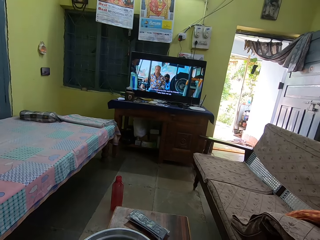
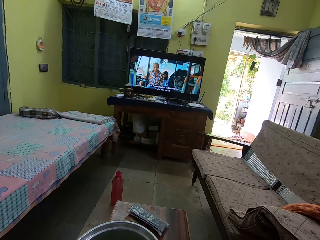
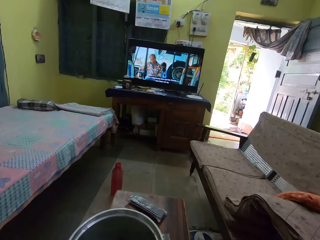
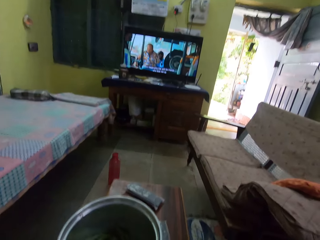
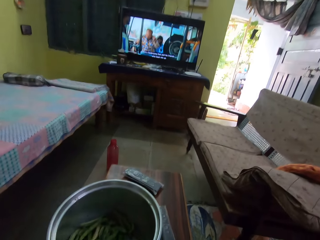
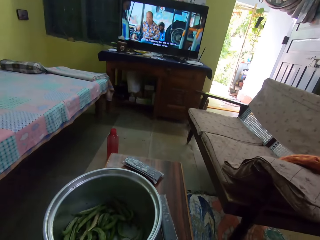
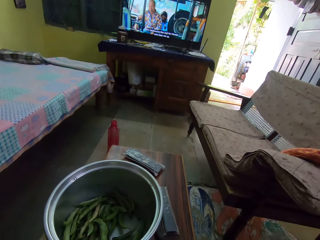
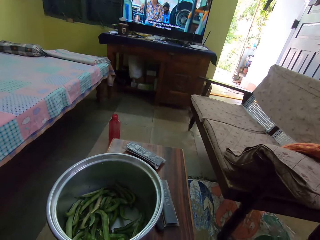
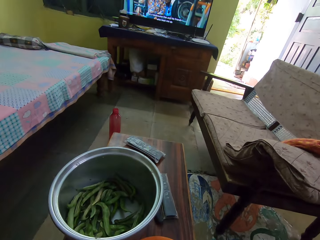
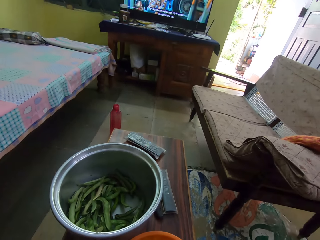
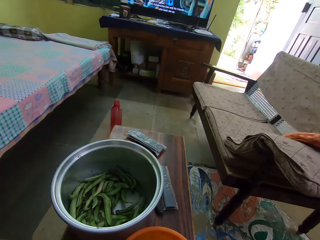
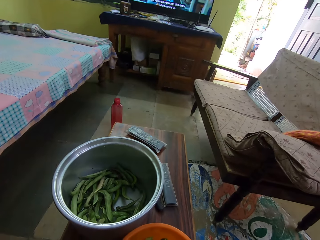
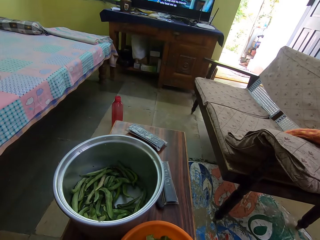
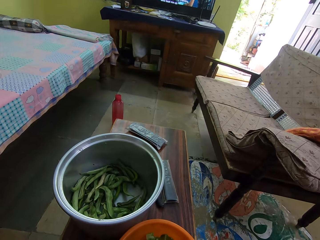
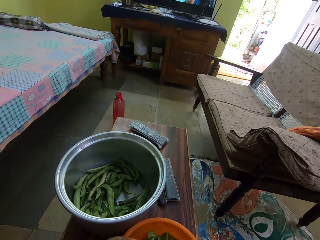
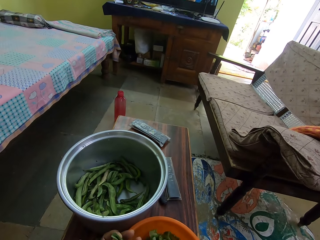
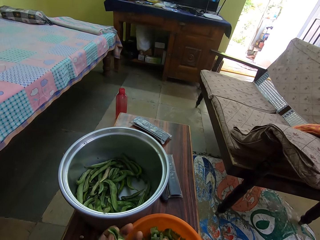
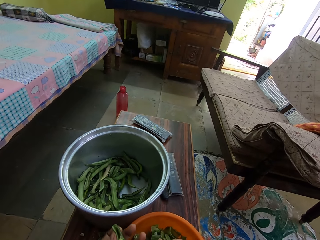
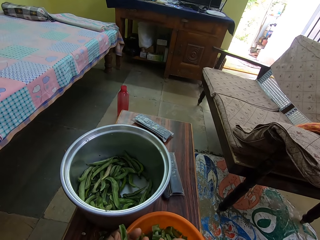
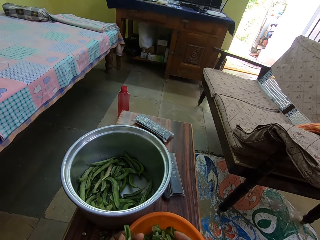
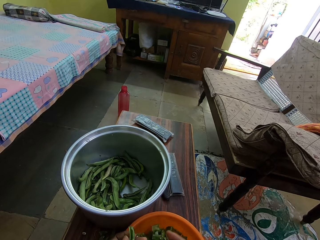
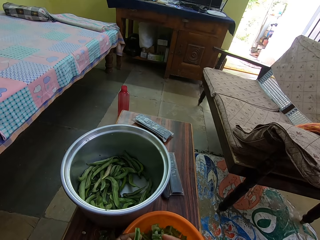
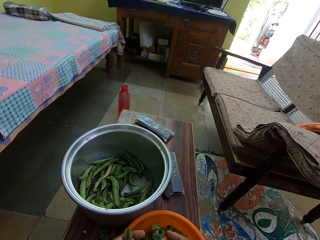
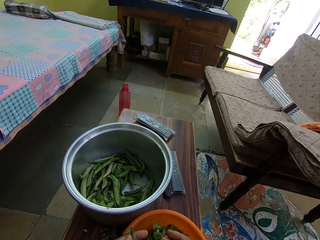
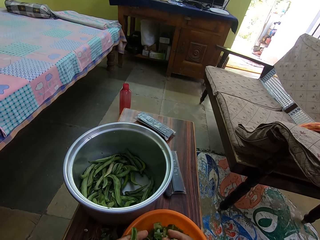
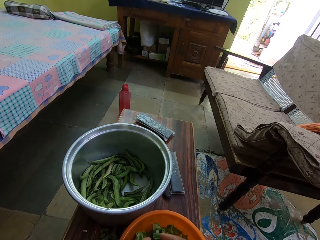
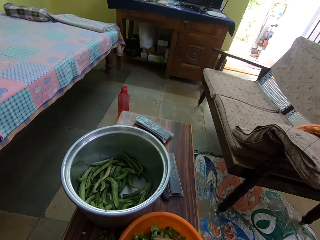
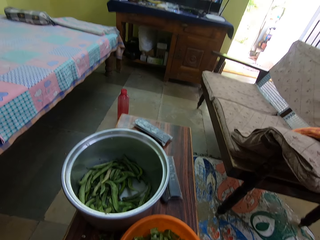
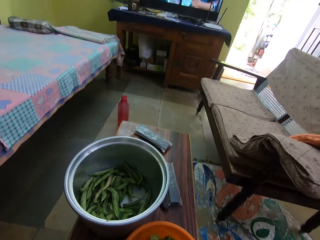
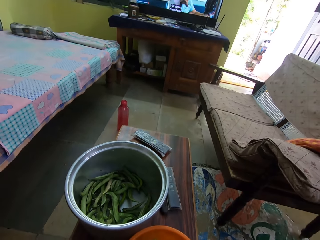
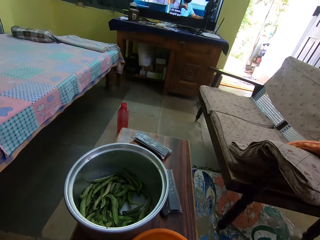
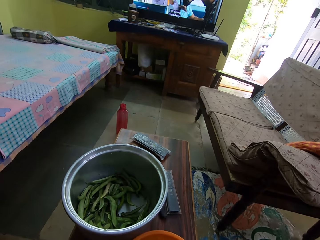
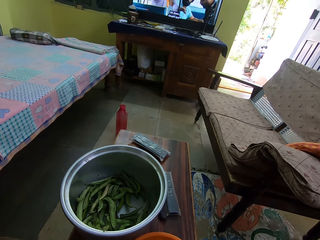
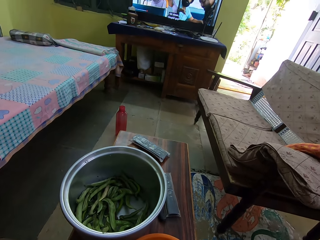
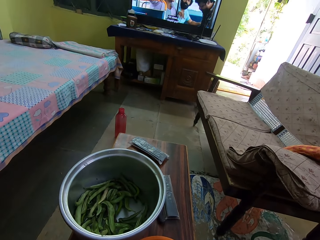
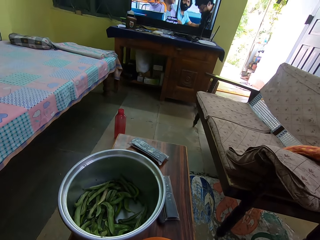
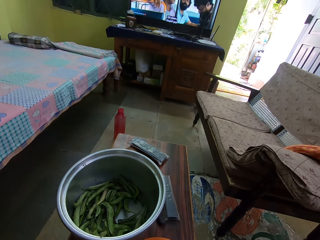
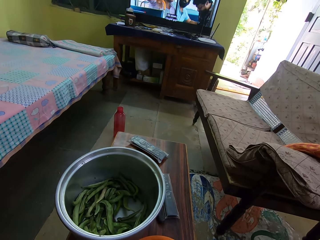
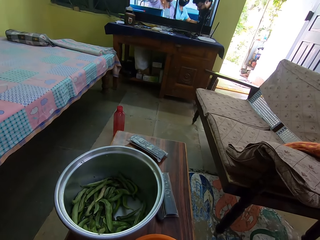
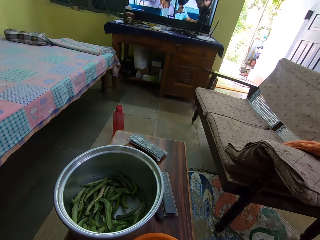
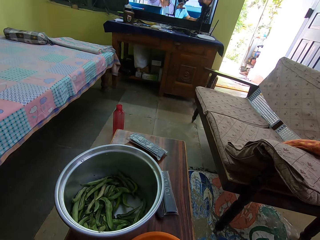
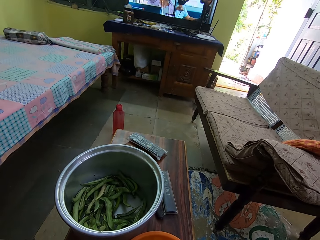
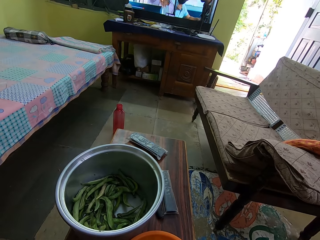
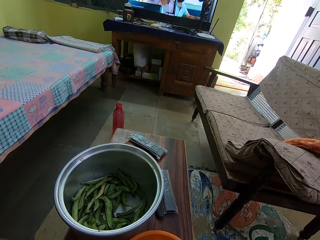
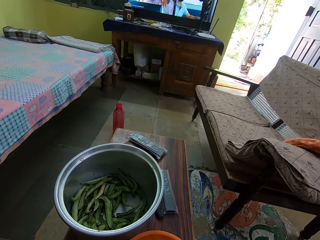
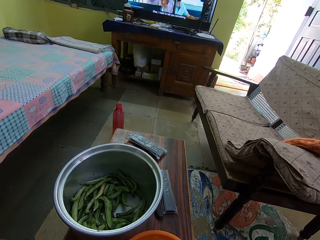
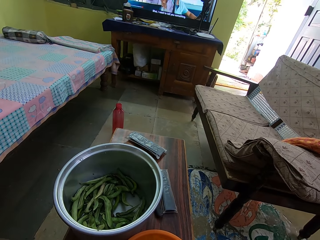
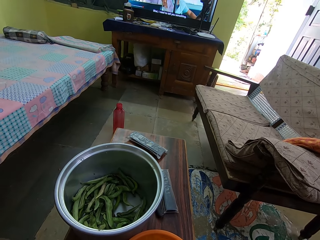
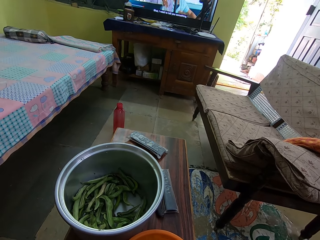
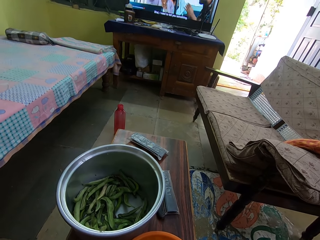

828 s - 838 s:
The camera wearer stares at the bowl. They peel green beans.

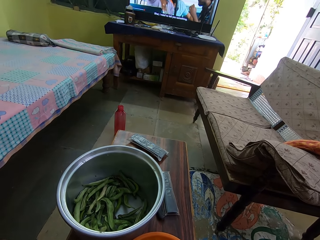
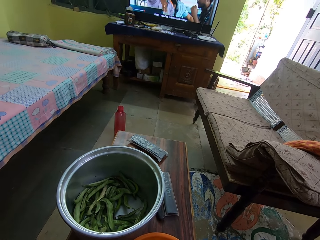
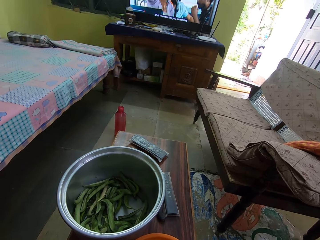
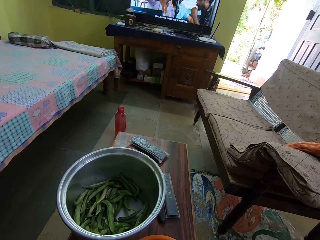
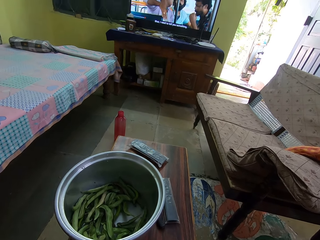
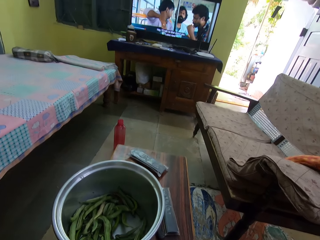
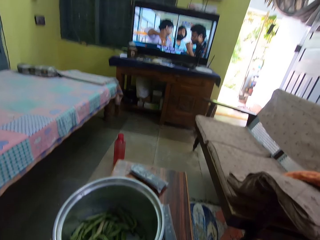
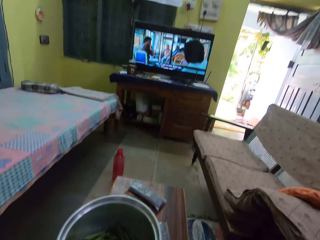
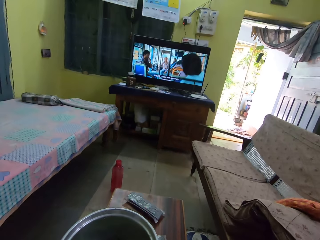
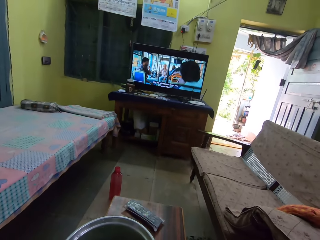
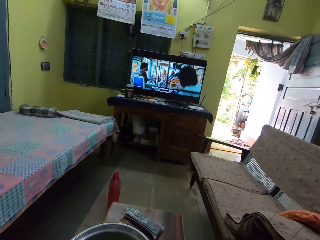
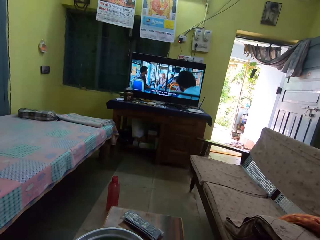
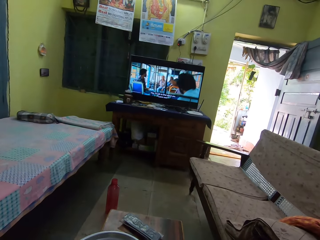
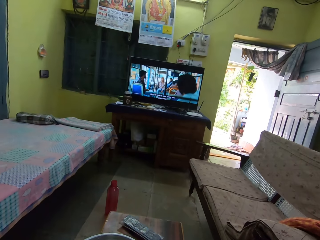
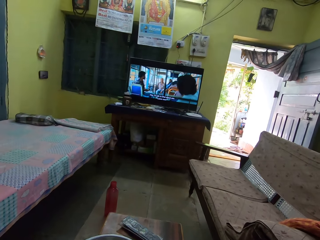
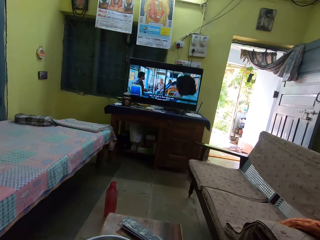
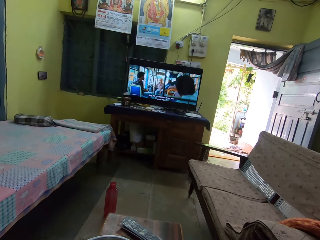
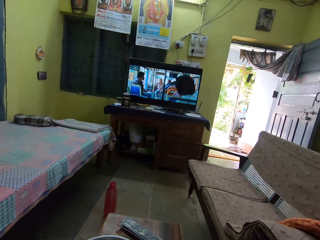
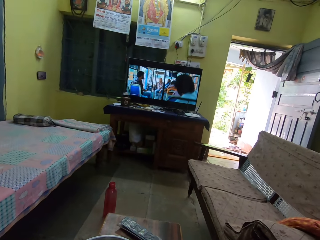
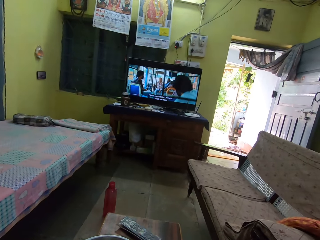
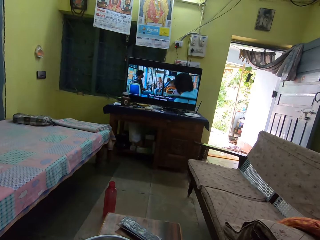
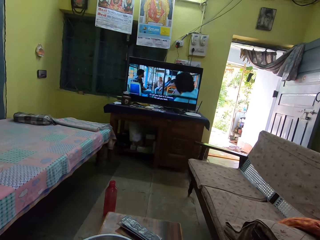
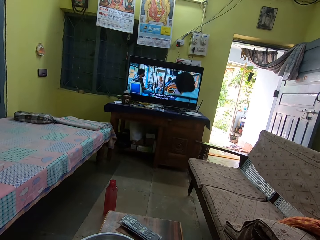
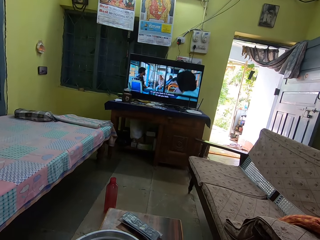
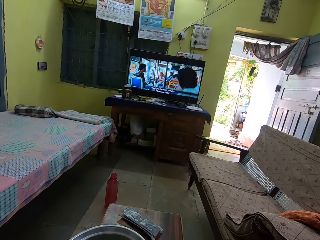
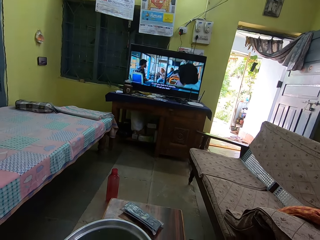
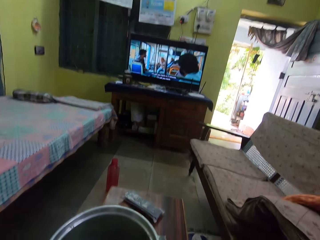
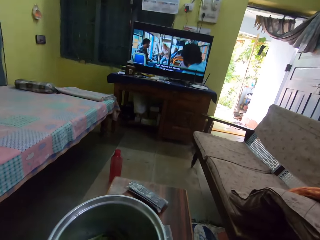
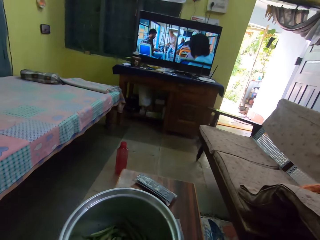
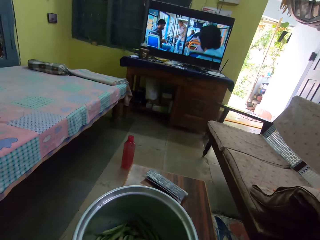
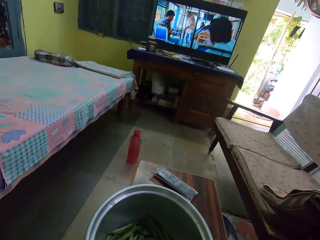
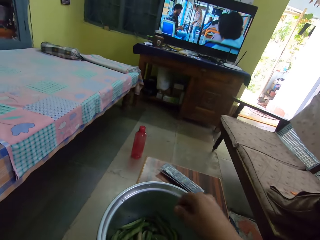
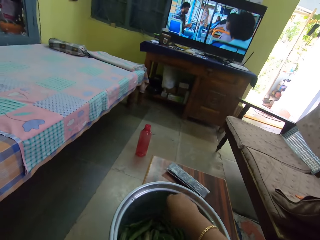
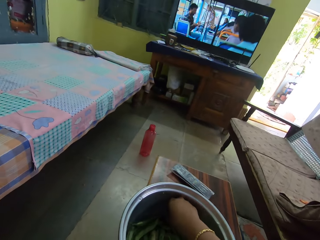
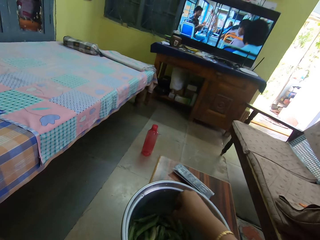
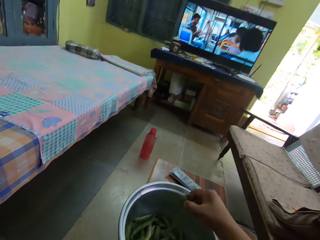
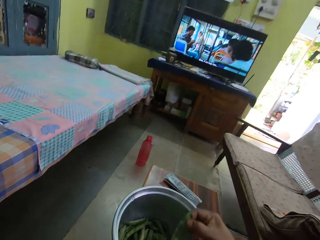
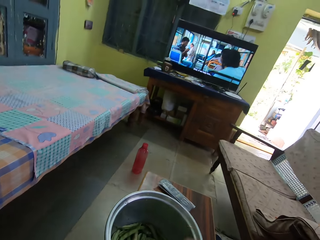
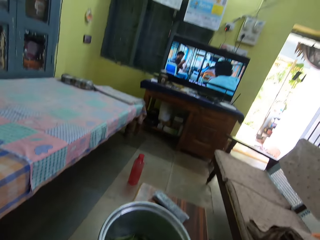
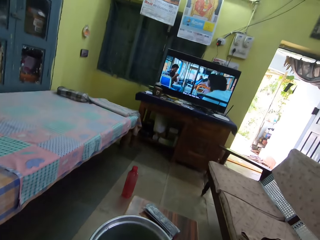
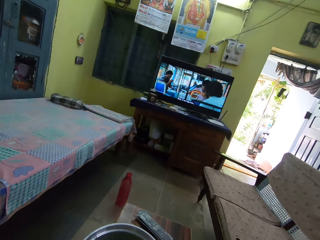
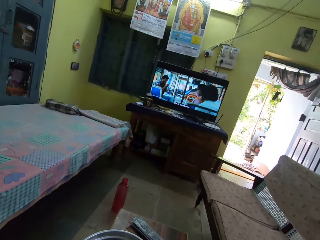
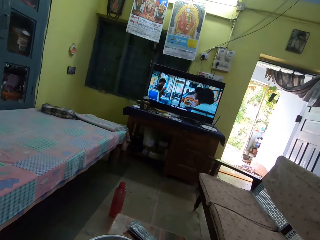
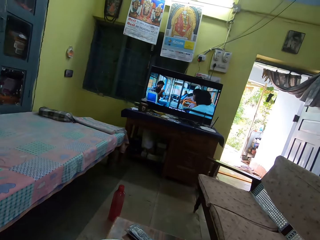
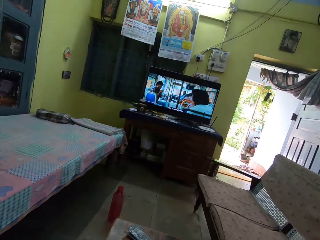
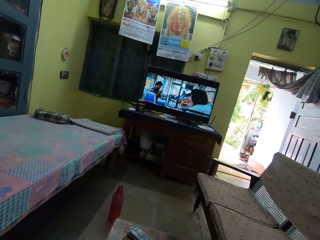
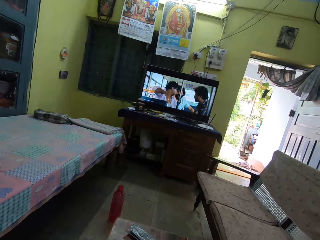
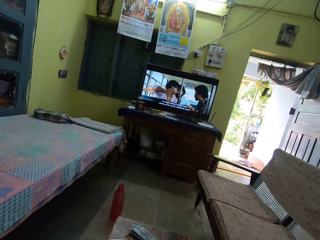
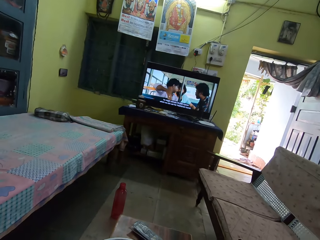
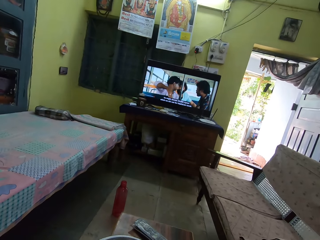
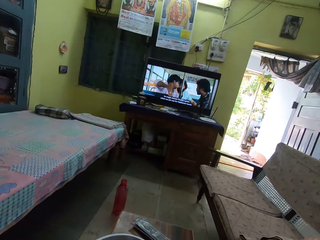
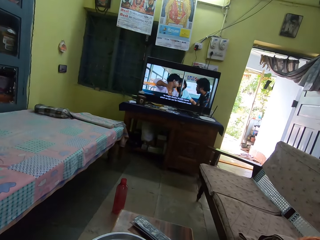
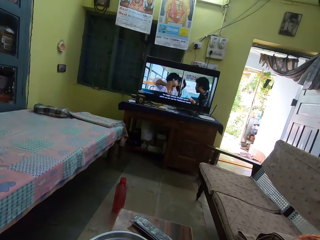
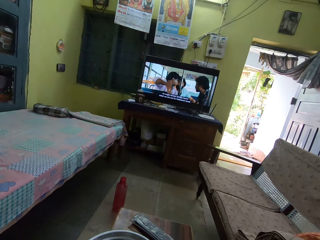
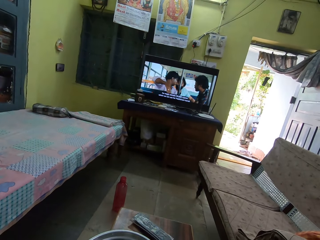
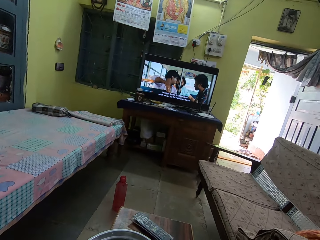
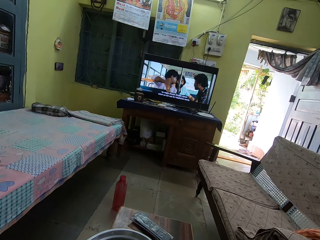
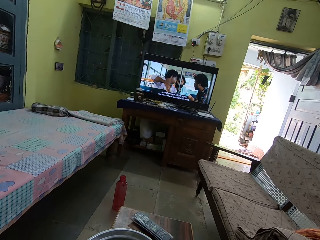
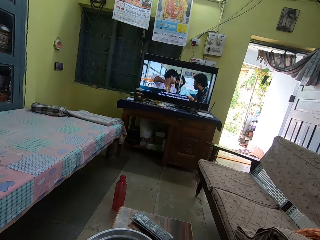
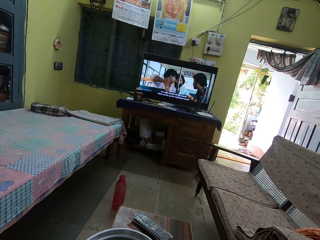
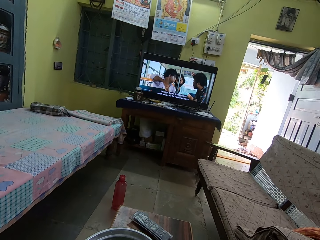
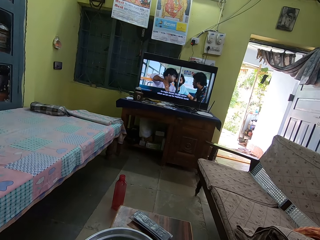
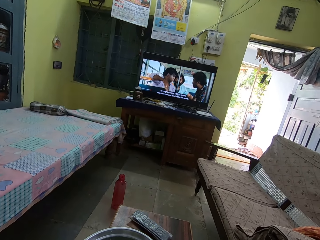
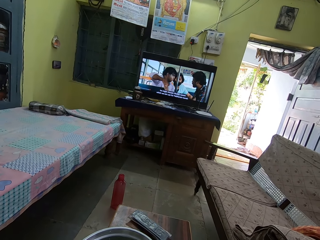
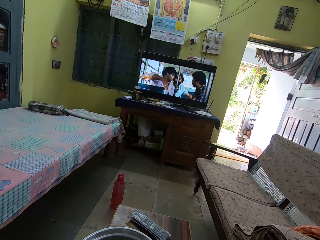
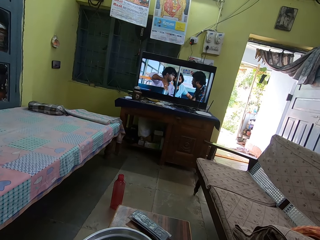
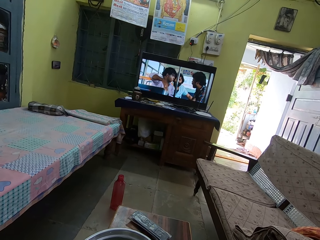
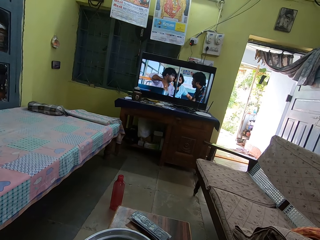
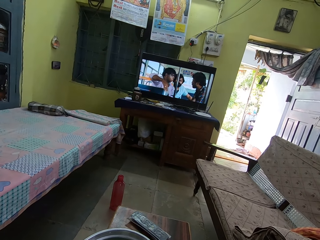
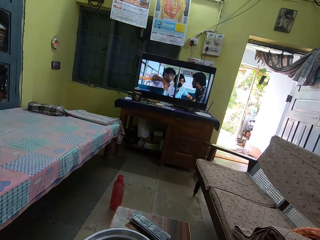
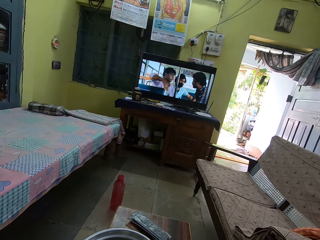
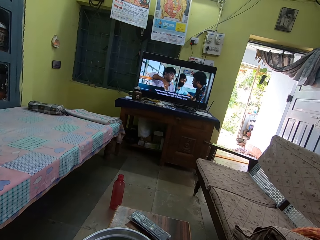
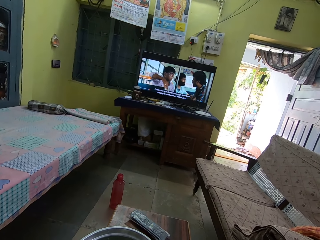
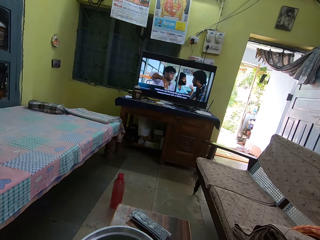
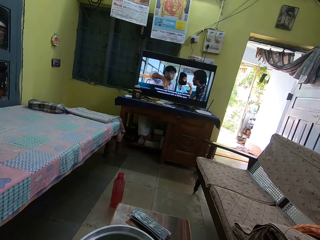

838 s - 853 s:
The camera wearer stares at the television. They pick the green pea or green beans. They stare at the television.
